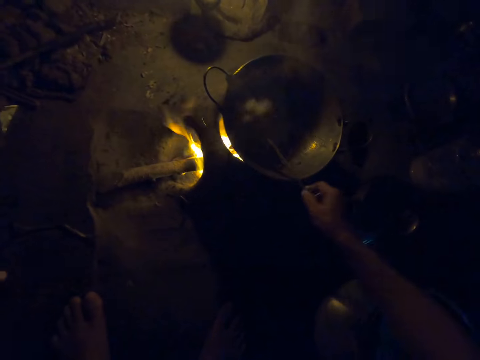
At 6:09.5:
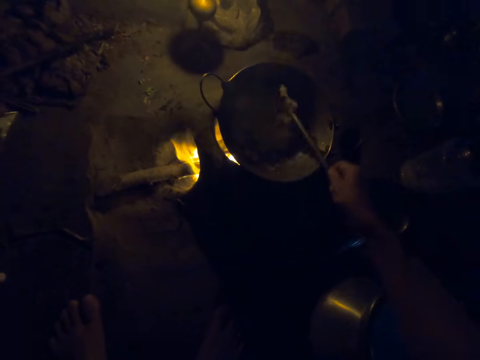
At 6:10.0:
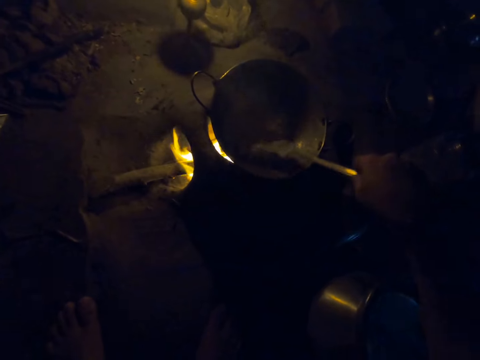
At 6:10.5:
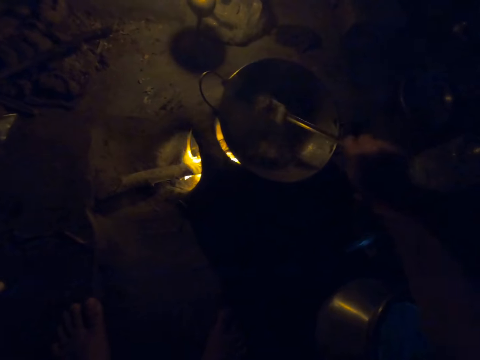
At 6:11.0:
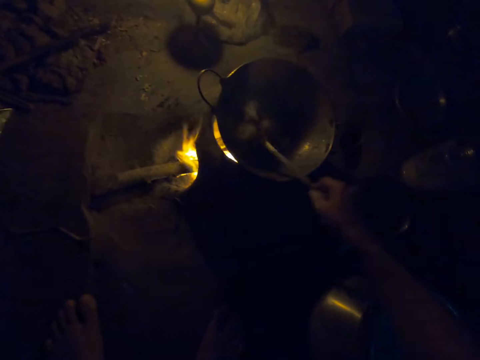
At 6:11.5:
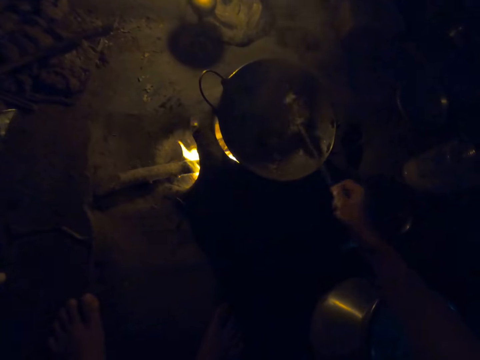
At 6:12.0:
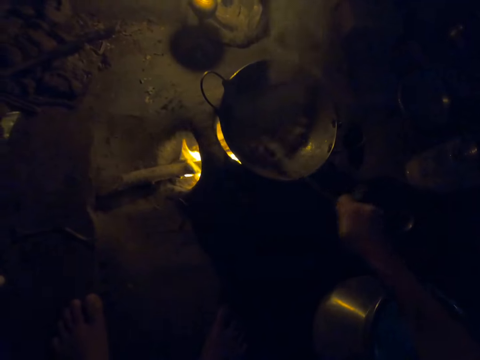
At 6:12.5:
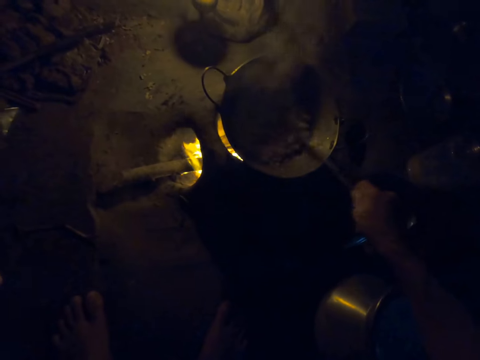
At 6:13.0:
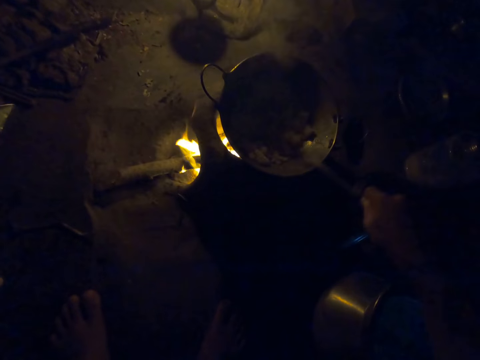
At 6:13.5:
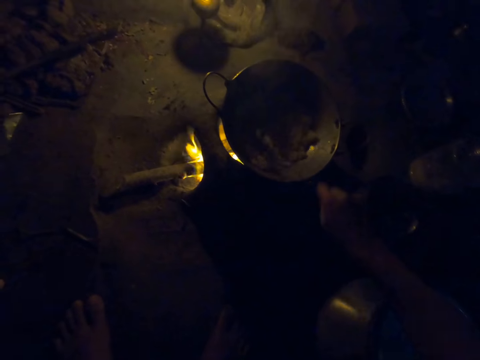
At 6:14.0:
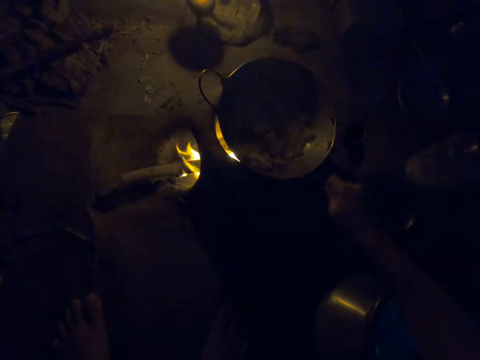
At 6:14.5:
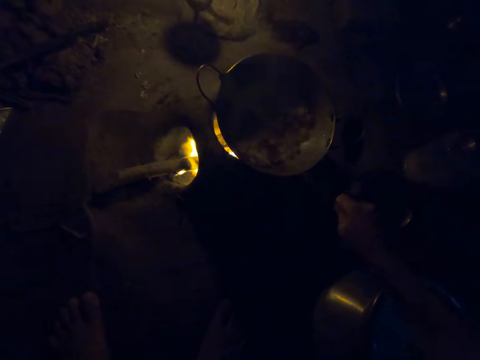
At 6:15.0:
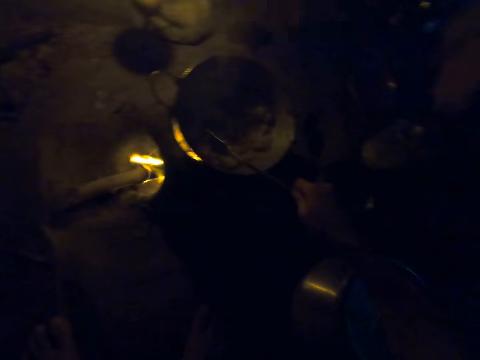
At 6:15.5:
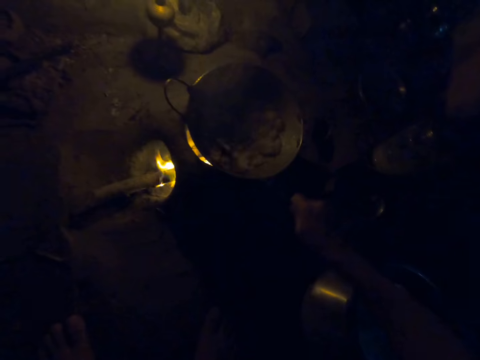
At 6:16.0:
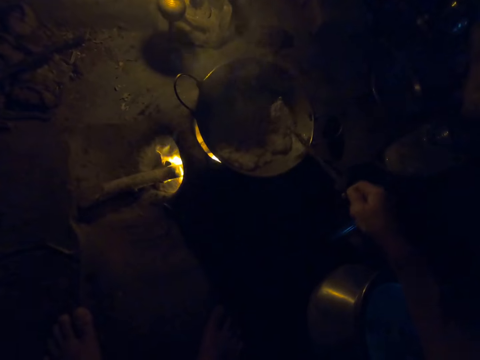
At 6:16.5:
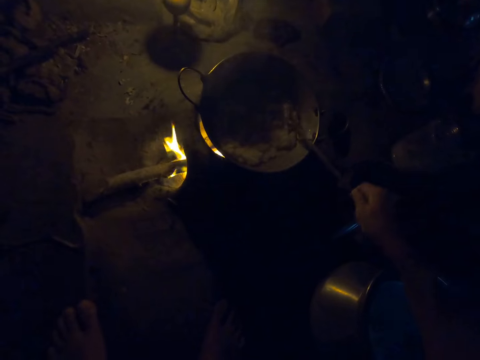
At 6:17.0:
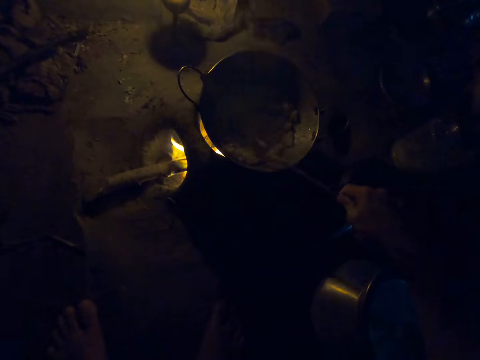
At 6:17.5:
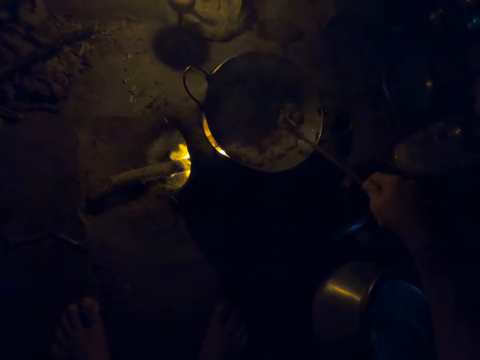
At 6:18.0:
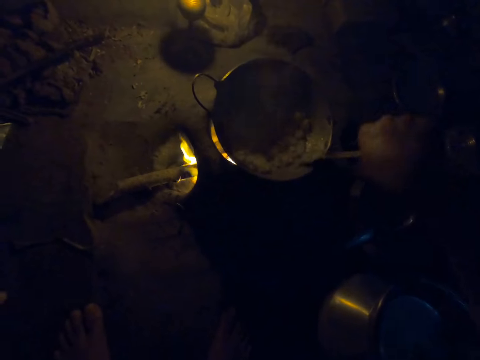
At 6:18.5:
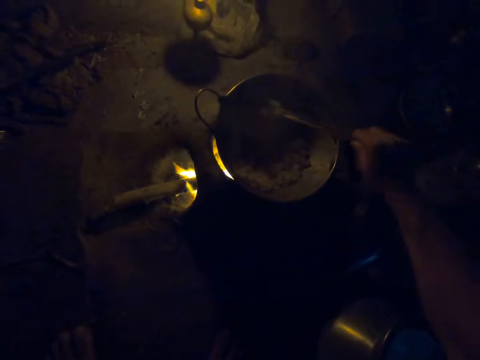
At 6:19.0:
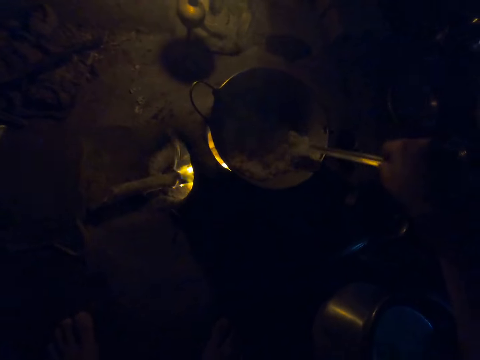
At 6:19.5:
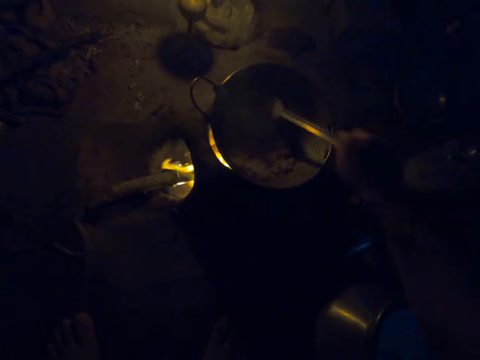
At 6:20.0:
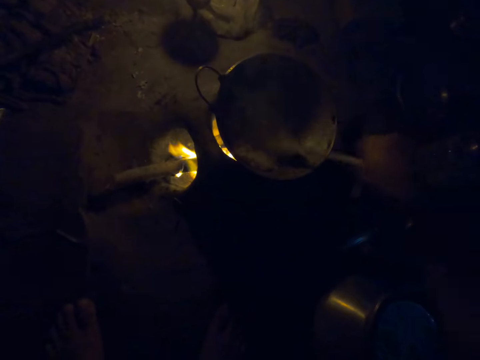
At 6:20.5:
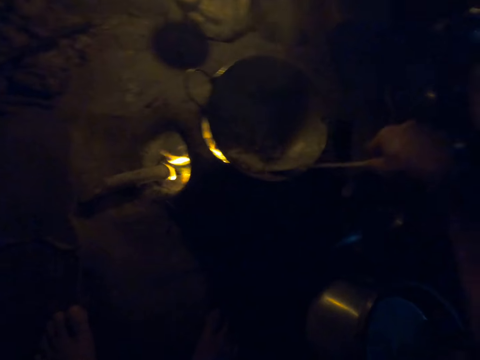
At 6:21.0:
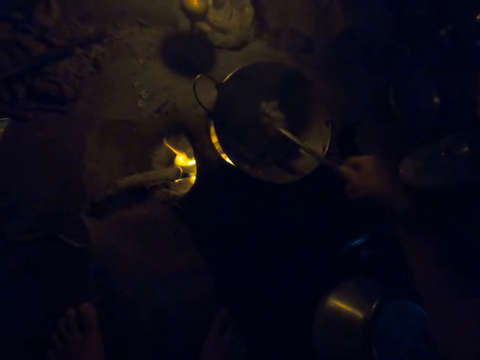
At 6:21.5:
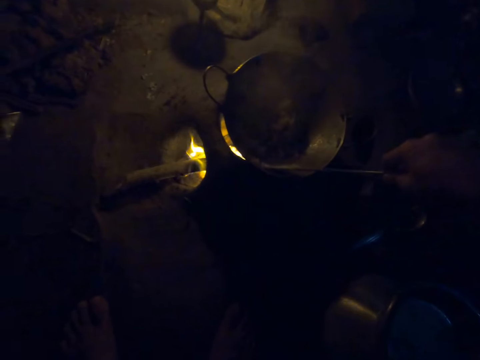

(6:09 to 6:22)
The camera wearer flattens the paste with a spatula. They turn the paste with the spatula.

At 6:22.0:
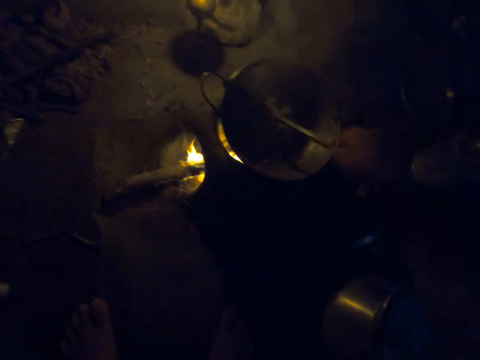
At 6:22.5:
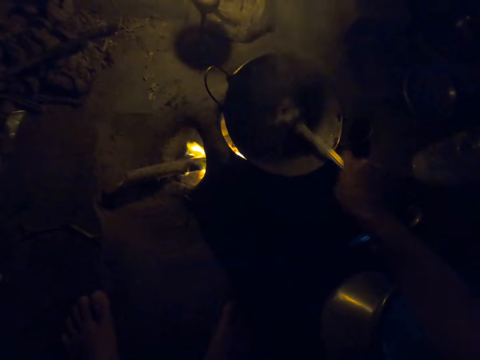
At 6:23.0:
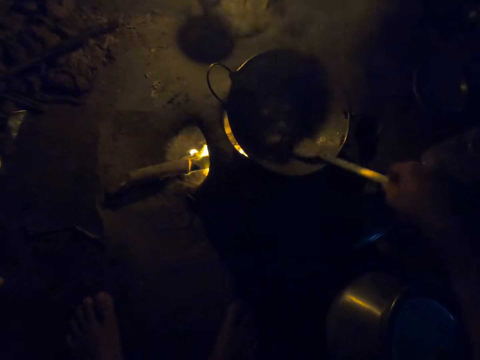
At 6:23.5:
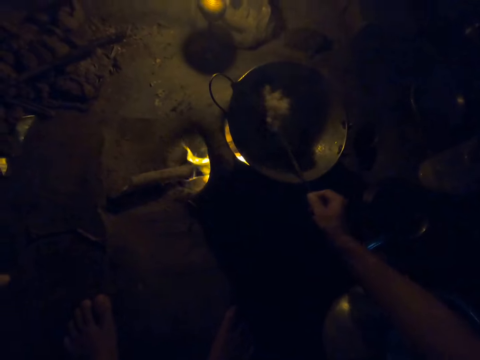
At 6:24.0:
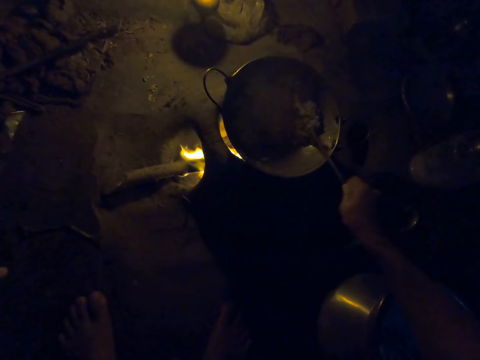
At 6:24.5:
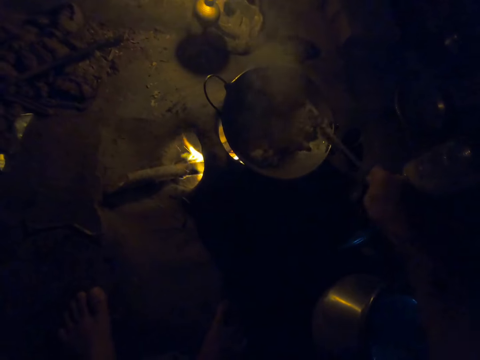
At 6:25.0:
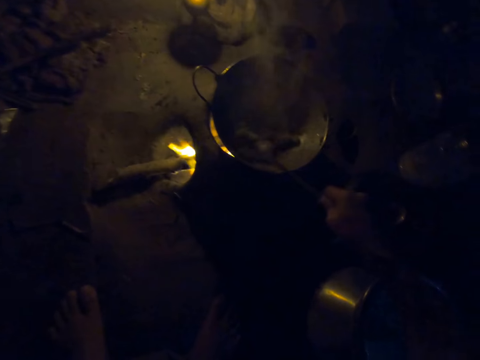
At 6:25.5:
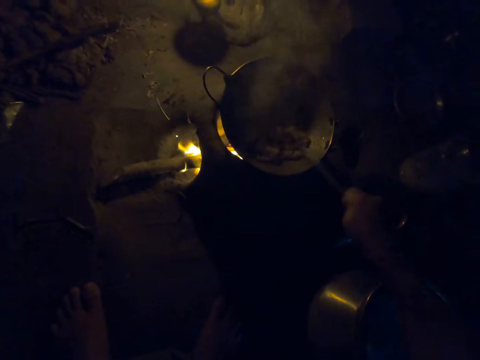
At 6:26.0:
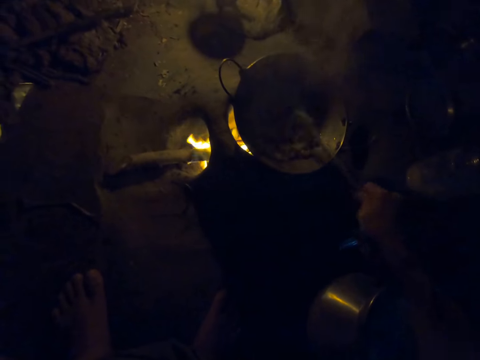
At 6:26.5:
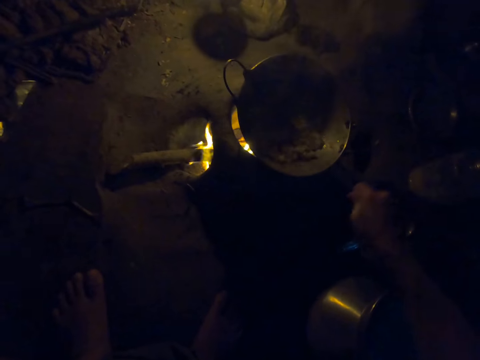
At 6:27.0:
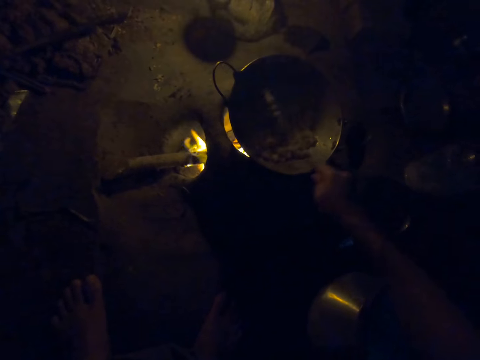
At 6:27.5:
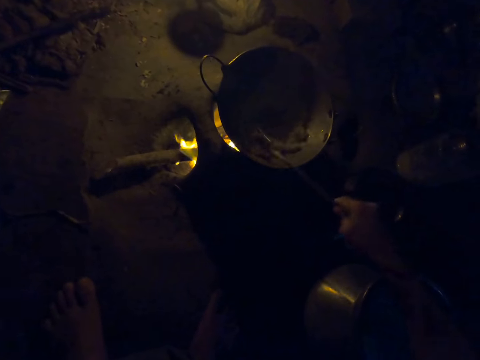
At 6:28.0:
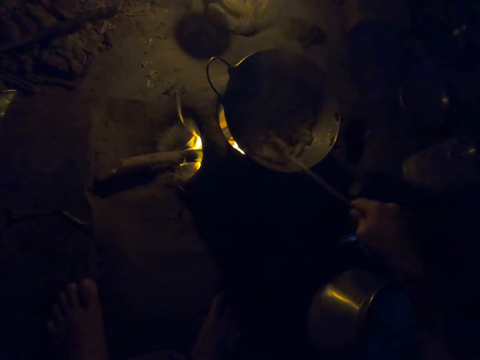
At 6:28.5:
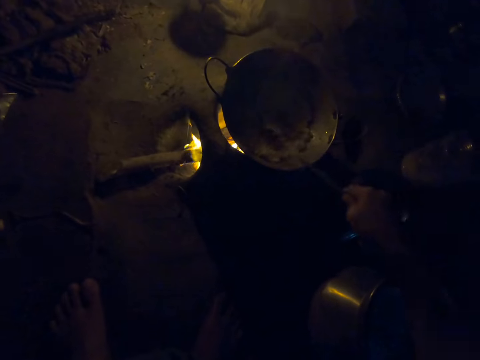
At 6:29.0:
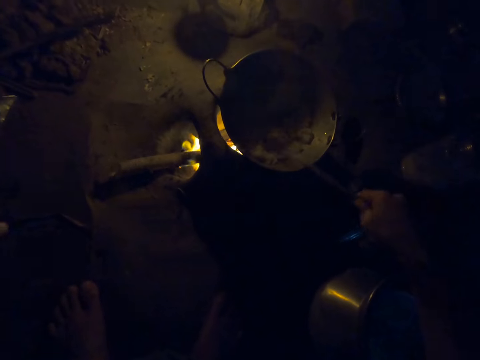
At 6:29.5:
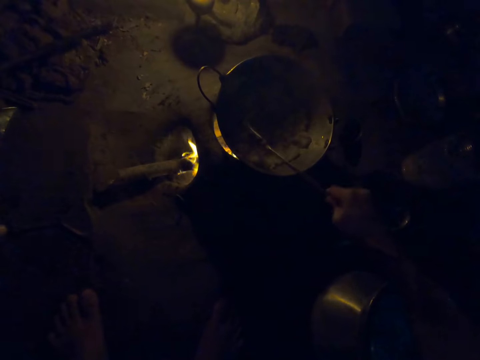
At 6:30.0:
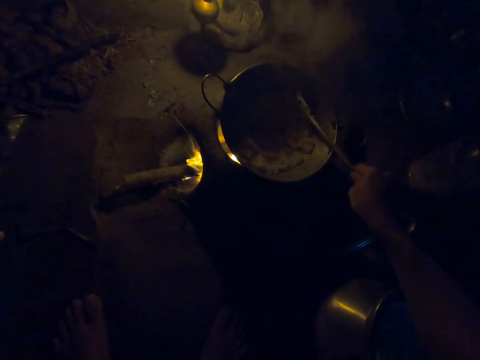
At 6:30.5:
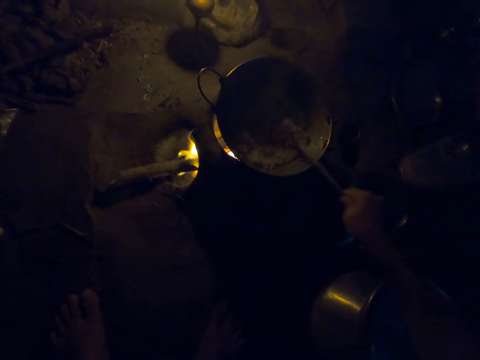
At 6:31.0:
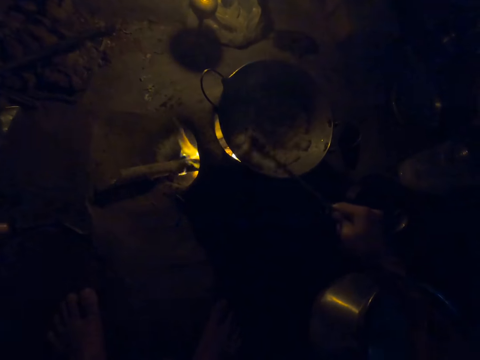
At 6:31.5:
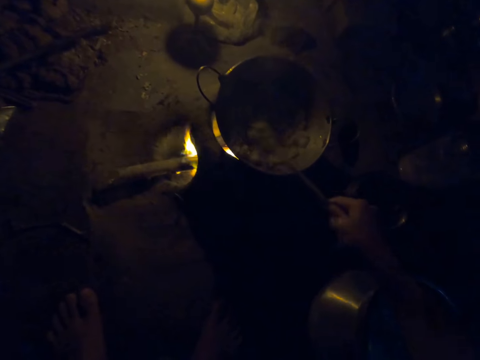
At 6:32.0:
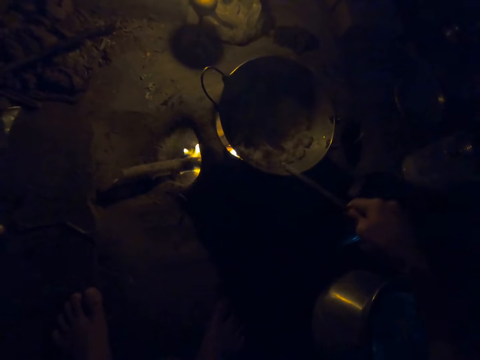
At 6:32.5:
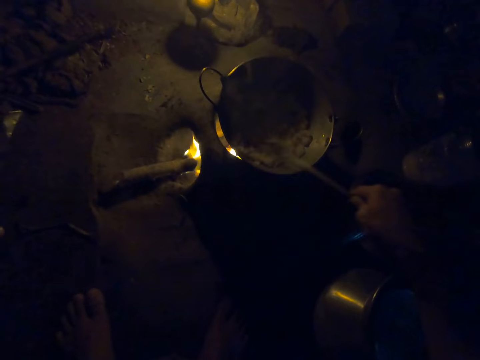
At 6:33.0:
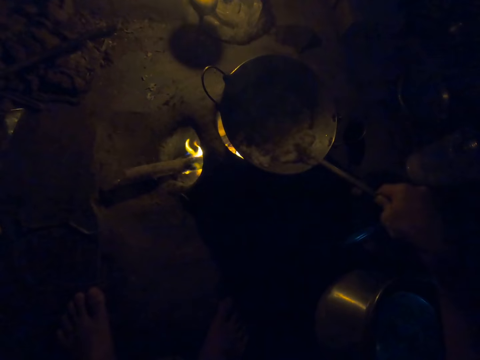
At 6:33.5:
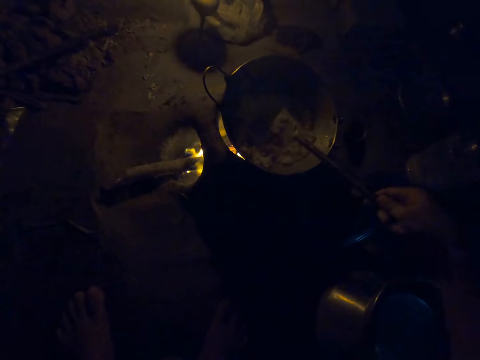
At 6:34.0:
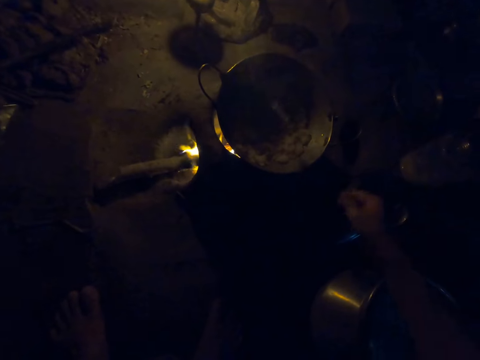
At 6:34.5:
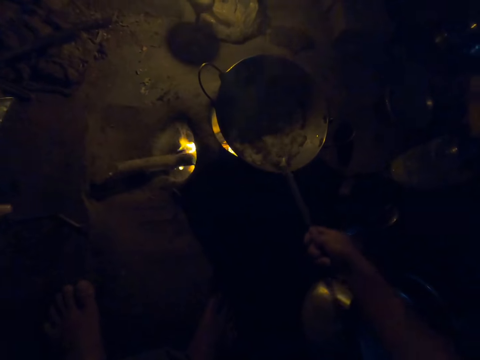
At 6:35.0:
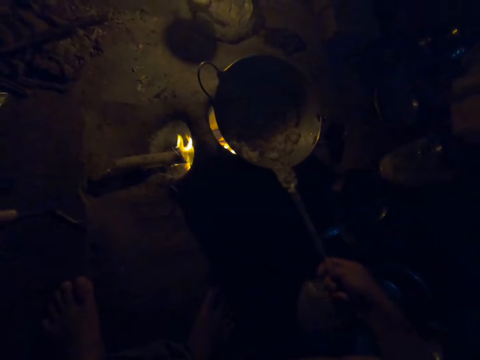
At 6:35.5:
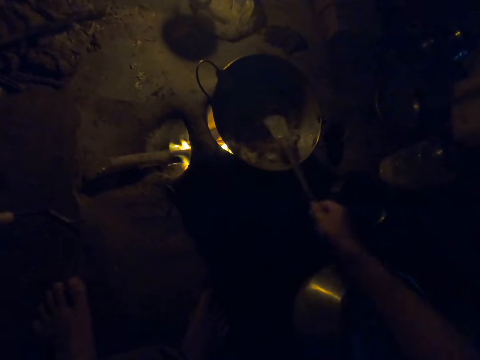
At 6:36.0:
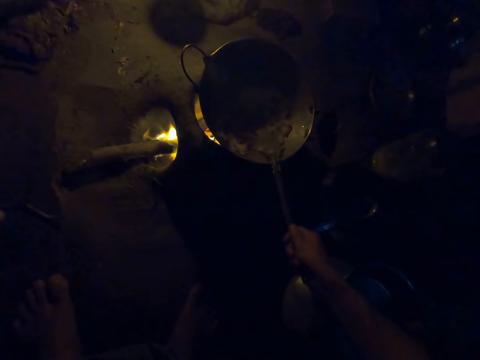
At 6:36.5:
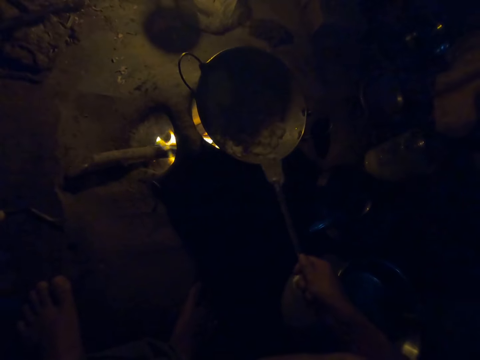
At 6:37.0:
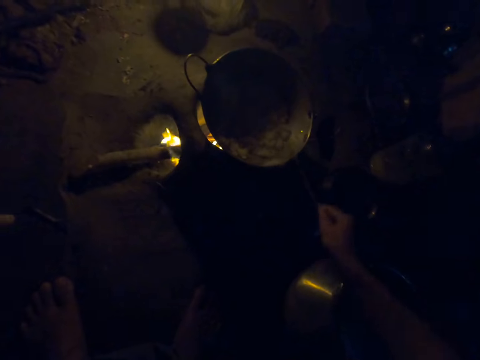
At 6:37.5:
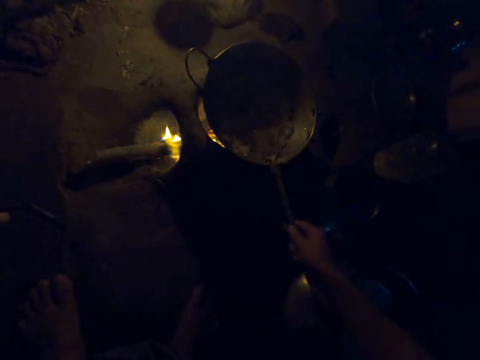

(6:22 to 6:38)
The camera wearer flattens the paste with a spatula. They move the spatula on the cooking pan edges.
